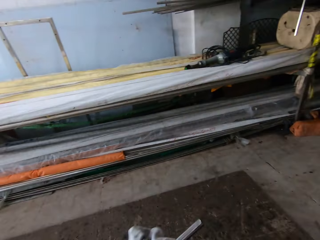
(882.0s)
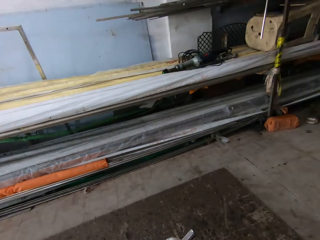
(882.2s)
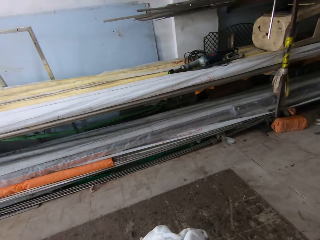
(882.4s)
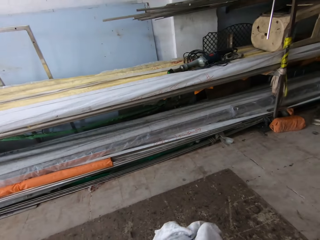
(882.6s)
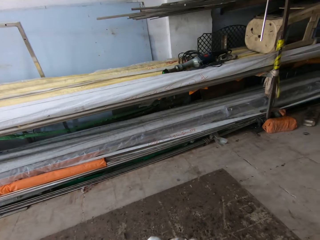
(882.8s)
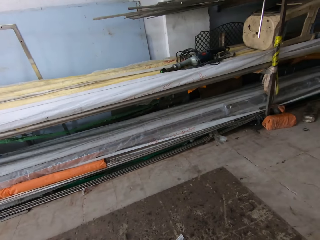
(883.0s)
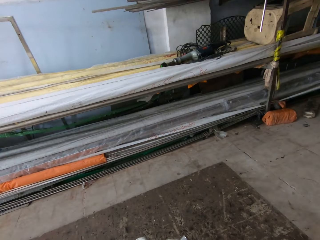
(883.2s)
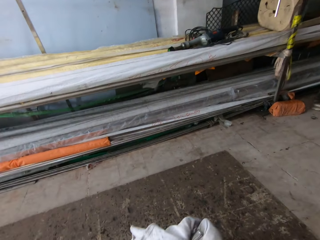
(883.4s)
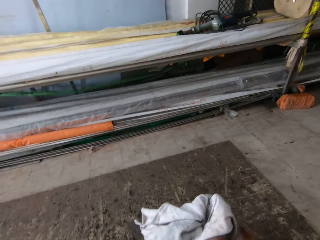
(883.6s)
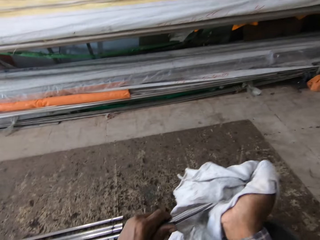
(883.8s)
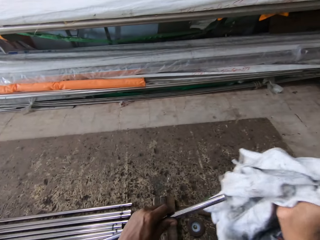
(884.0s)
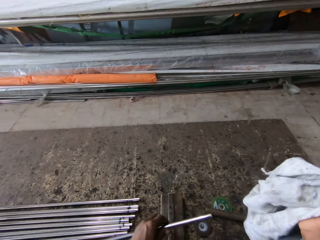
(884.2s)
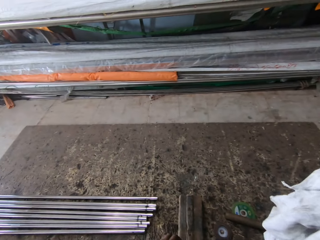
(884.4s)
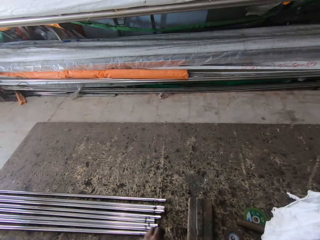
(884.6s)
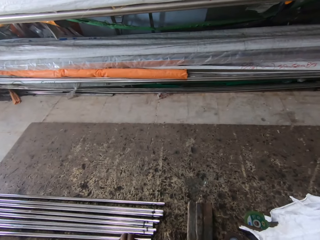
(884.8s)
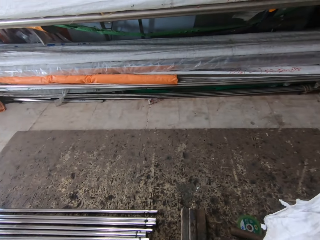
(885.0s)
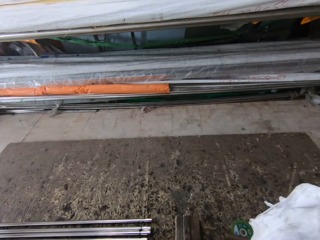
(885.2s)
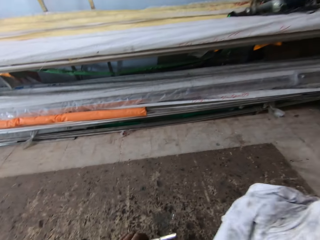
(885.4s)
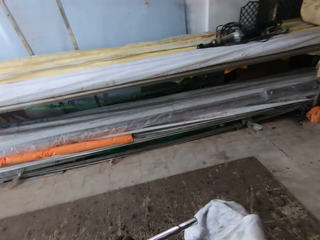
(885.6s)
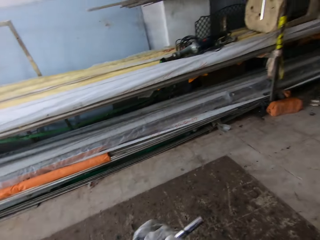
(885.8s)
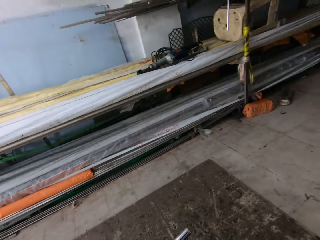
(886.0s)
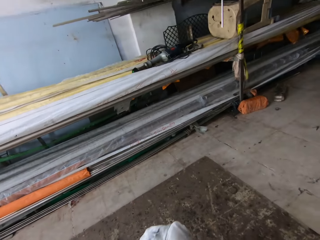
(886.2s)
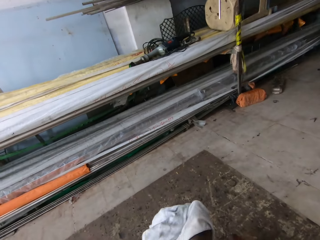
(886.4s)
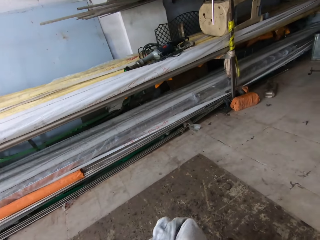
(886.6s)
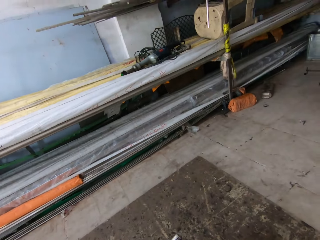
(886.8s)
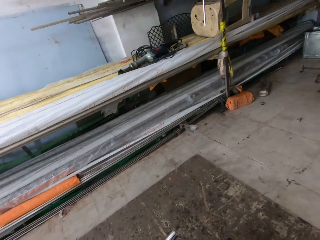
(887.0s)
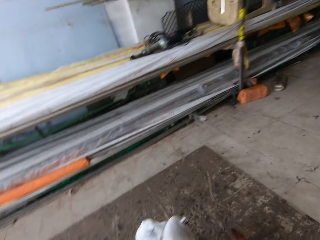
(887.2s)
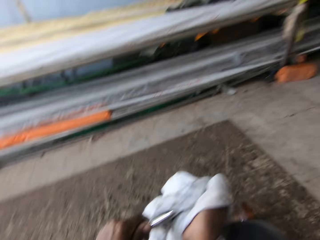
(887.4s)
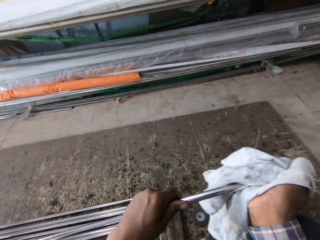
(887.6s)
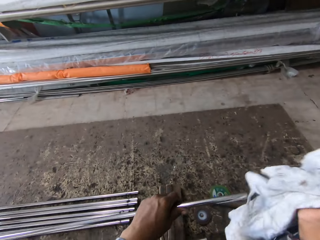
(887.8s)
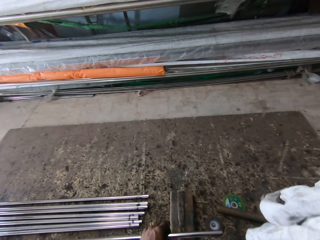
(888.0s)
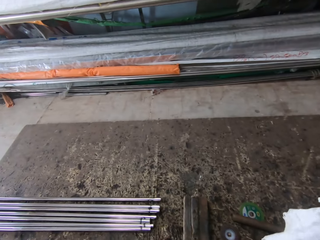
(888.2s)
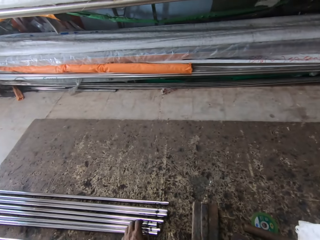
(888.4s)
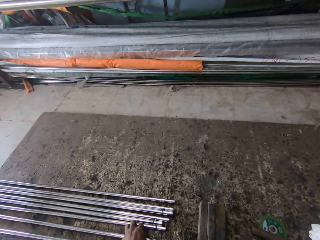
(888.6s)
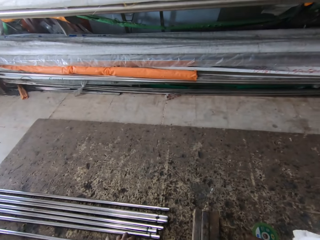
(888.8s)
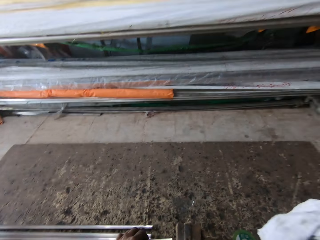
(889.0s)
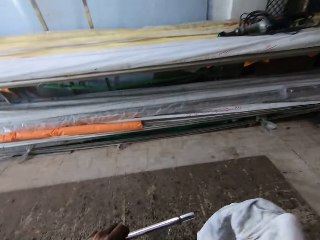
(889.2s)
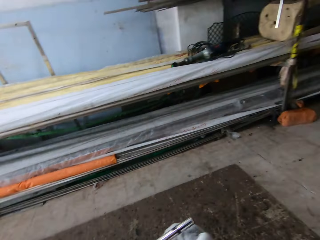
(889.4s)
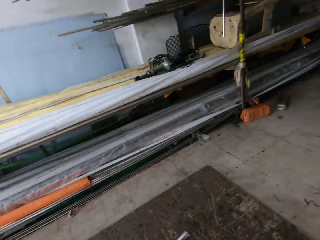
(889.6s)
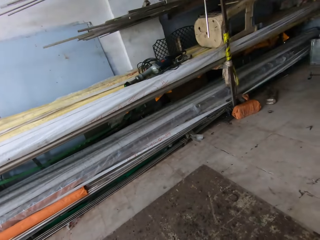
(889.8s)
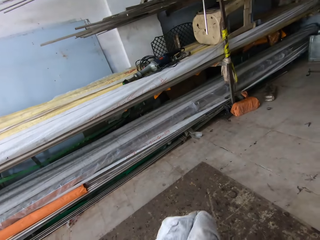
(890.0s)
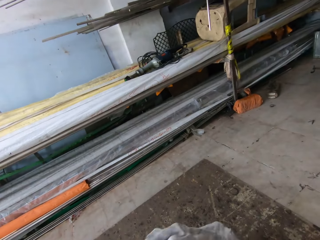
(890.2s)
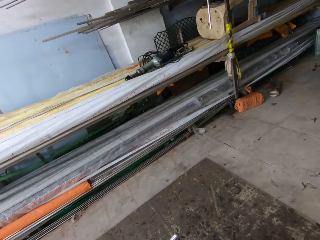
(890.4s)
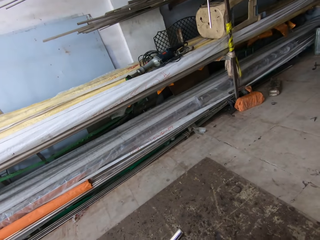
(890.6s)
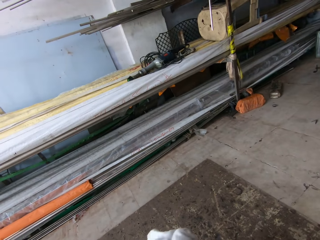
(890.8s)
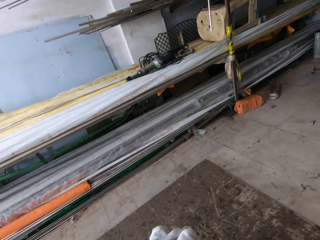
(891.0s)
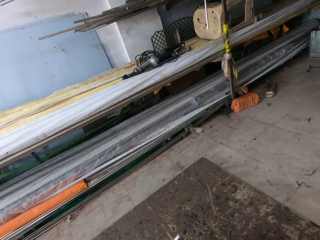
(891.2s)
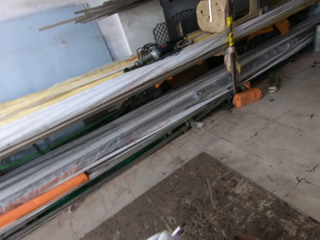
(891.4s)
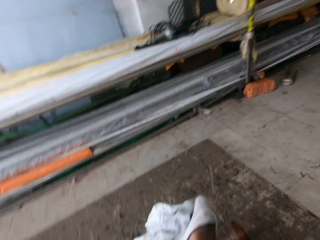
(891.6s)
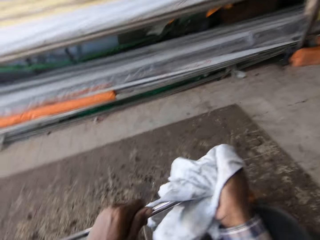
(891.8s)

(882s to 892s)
The camera wearer wipes the metal bar using a rag. They drop the metal bar. They pick up the metal bar. They wipe the metal bar using the rag. They drop the metal bar. They pick up the metal bar. They wipe the metal bar using the rag.

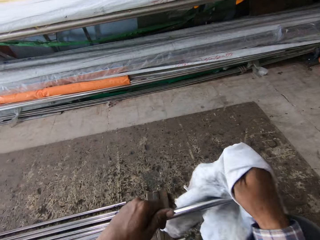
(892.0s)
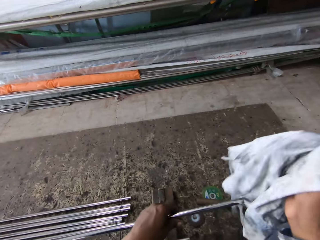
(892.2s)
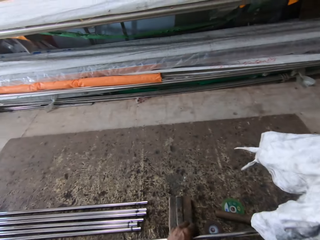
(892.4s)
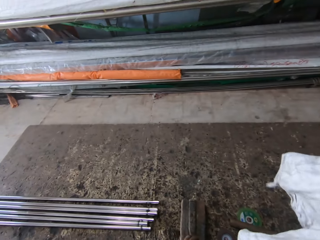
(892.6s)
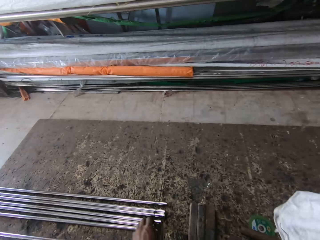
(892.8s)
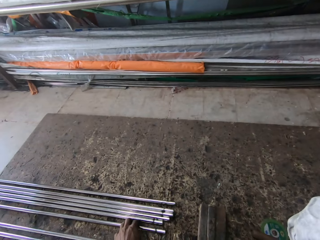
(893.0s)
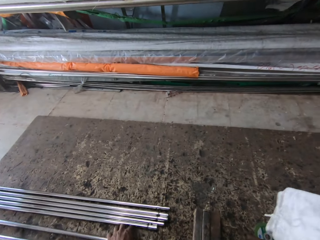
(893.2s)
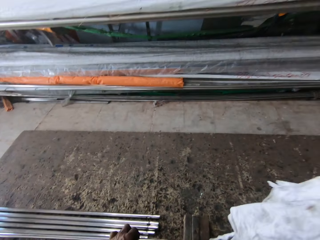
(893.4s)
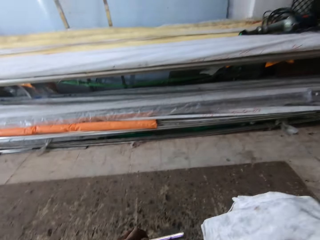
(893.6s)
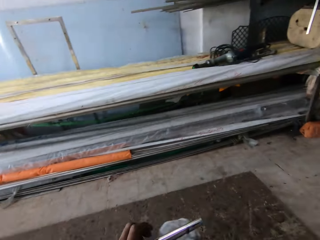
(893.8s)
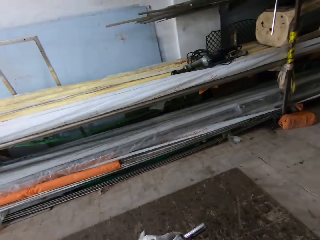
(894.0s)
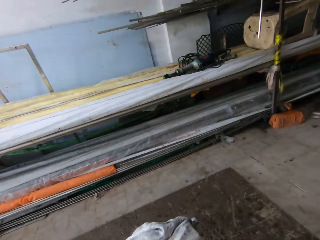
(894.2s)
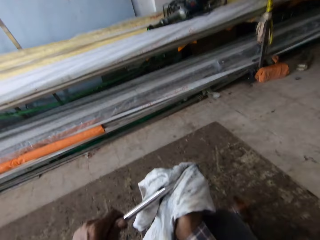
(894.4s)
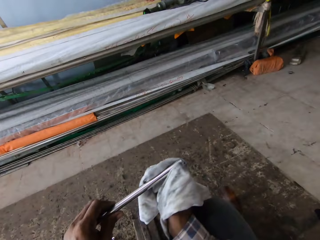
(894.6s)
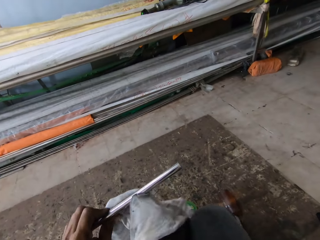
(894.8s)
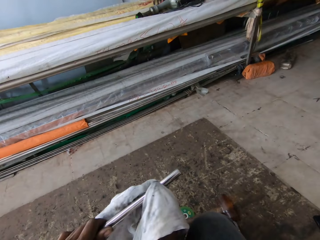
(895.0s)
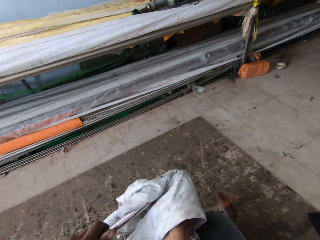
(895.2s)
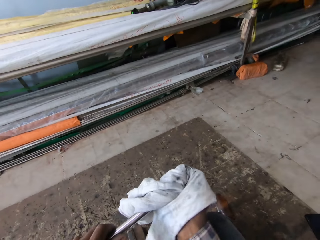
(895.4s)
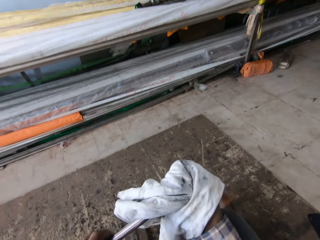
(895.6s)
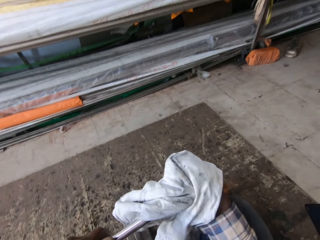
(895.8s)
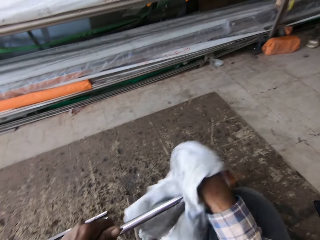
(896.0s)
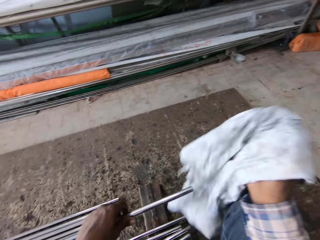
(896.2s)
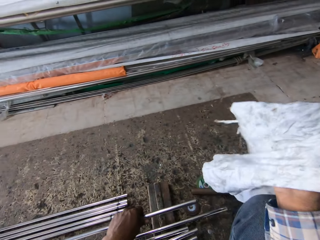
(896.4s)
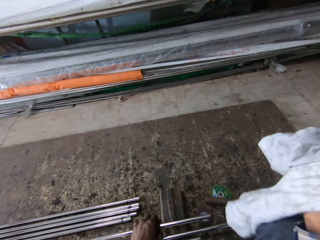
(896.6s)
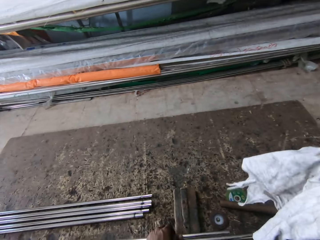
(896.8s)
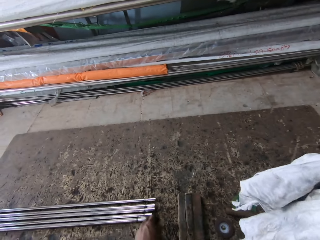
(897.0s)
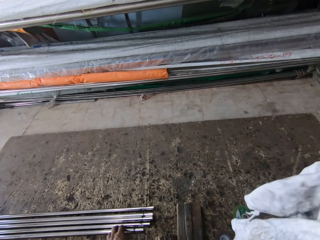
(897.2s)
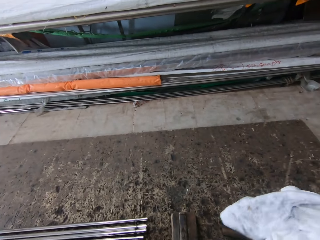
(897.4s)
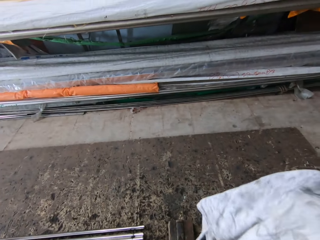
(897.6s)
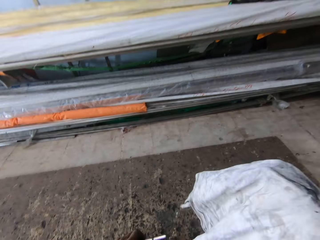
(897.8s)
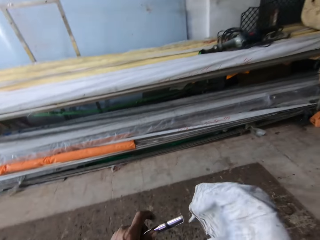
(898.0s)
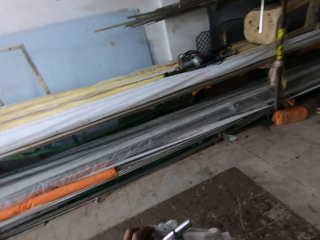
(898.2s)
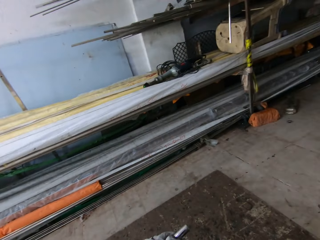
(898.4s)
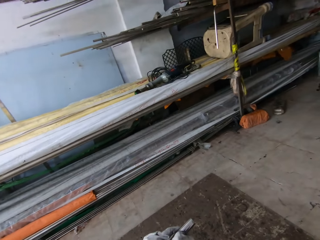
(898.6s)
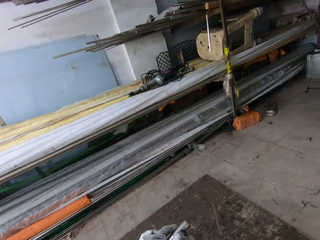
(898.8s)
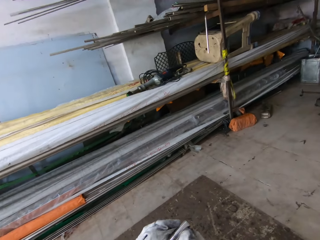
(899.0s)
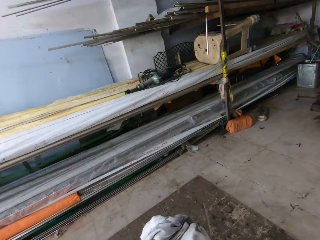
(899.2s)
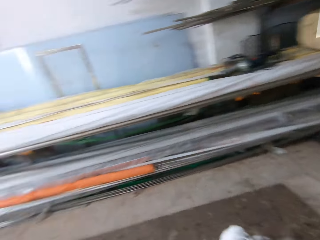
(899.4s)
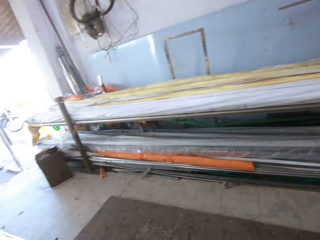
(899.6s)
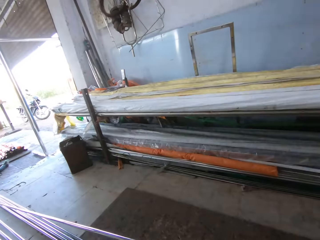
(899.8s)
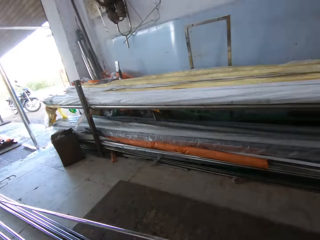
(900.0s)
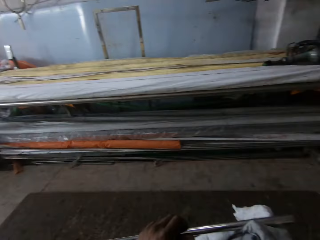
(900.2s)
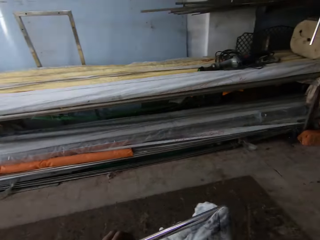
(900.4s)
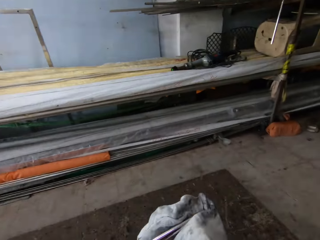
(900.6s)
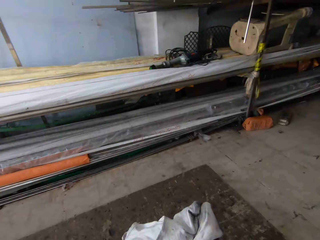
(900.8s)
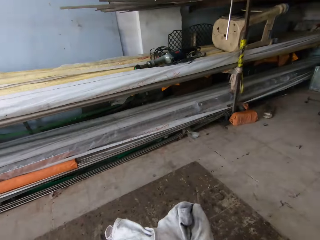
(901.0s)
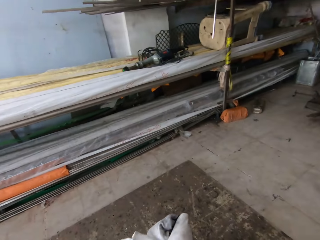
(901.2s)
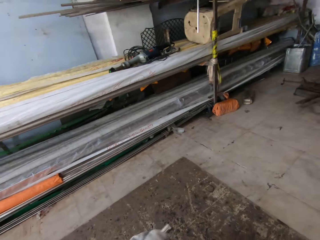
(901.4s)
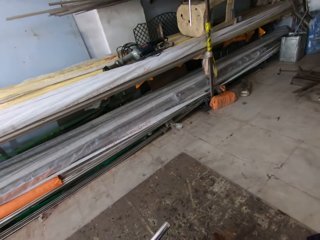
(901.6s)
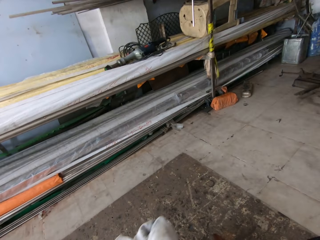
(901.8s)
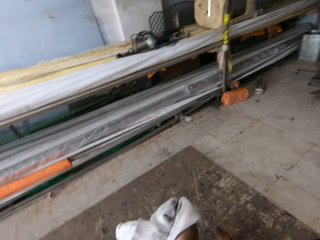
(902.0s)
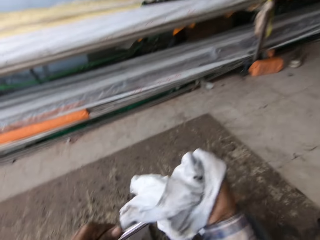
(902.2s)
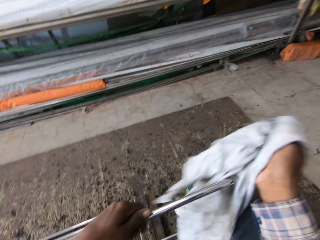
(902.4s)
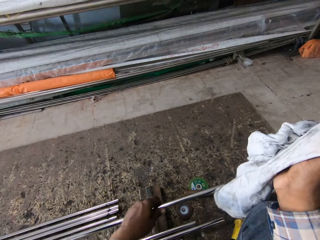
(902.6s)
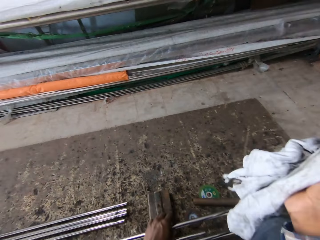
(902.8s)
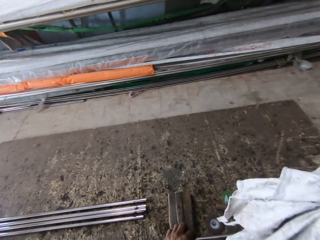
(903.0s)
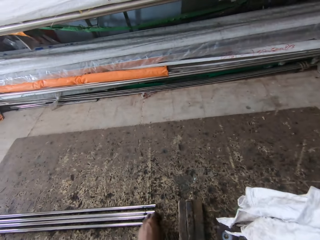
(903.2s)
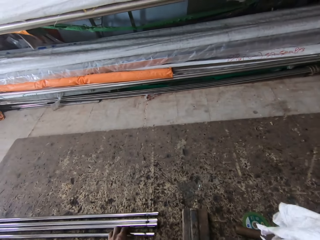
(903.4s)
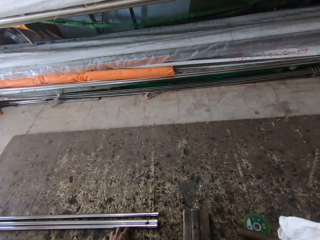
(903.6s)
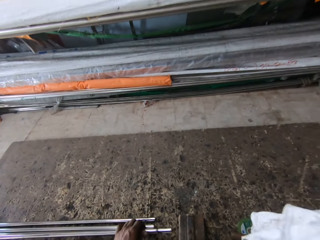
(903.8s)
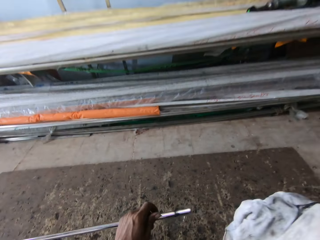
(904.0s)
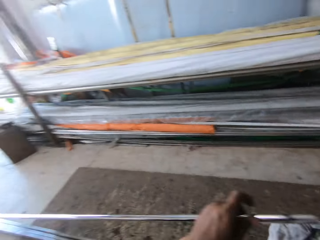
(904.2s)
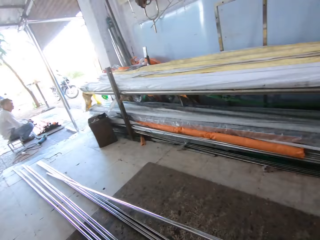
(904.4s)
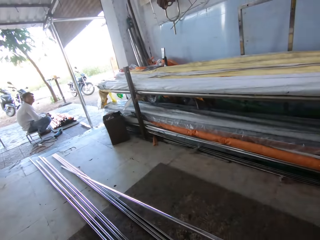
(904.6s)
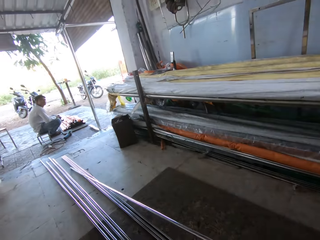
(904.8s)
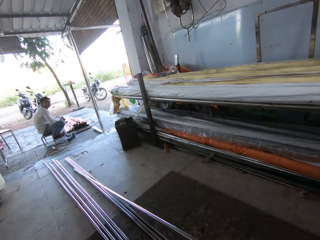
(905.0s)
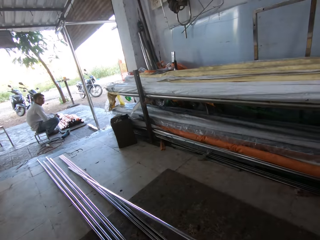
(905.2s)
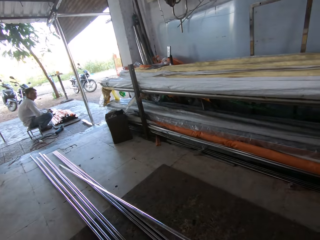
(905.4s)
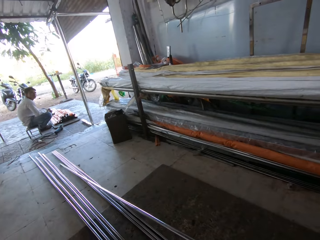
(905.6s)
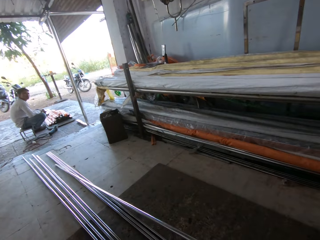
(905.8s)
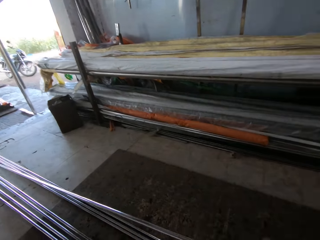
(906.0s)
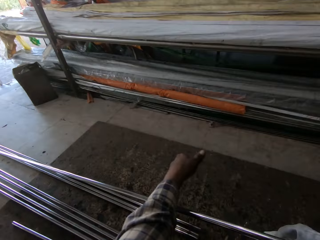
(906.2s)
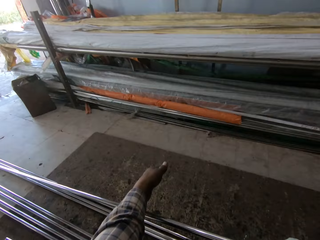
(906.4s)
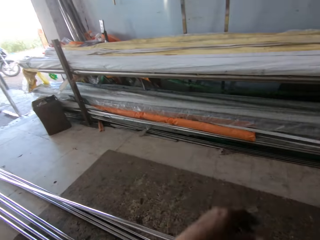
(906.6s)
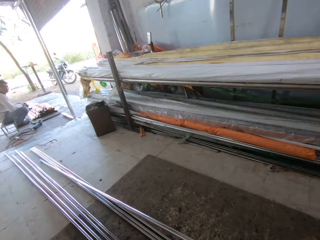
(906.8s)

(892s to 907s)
The camera wearer drops the metal bar or steel rod. They pick up the metal bar. They wipe the metal bar using a rag. They drop the metal bar. They pick up the metal bar. They wipe the metal bar using the rag. They look around. They wipe the steel rod. They drop the metal bar. They pick up the metal bar. They wipe the metal bar using the rag. They look around.
